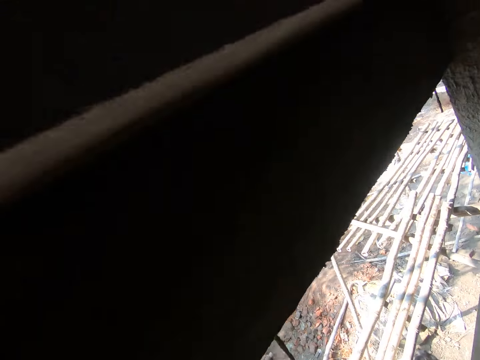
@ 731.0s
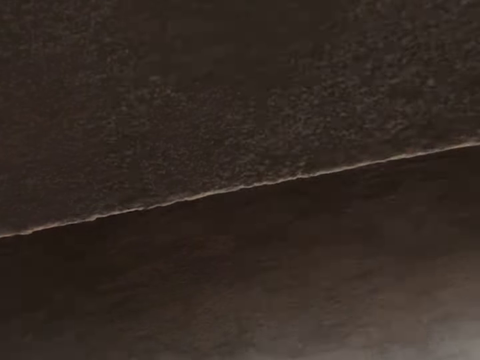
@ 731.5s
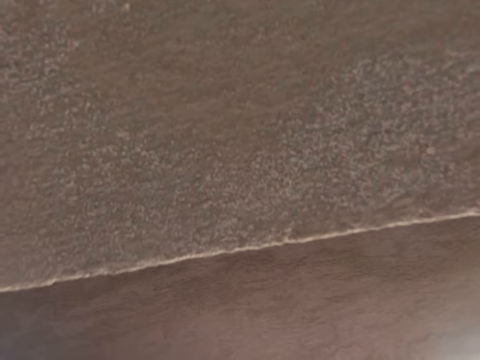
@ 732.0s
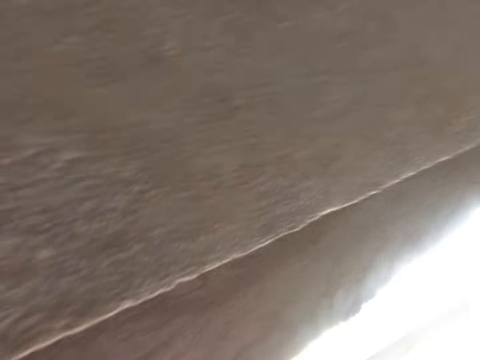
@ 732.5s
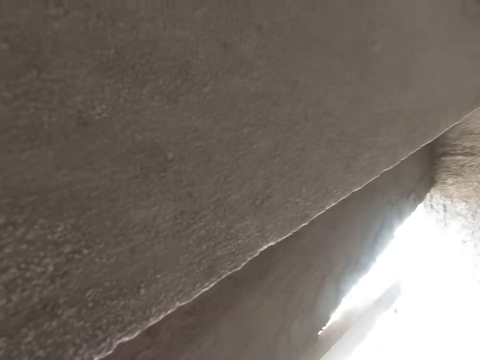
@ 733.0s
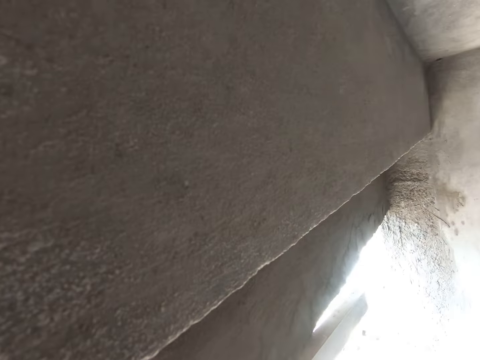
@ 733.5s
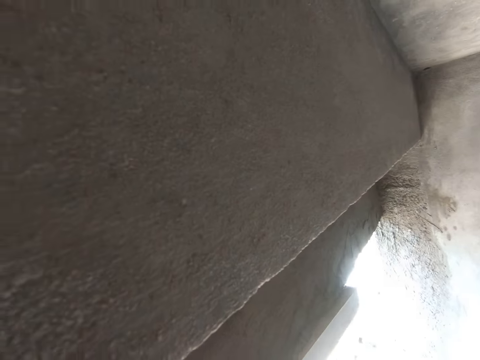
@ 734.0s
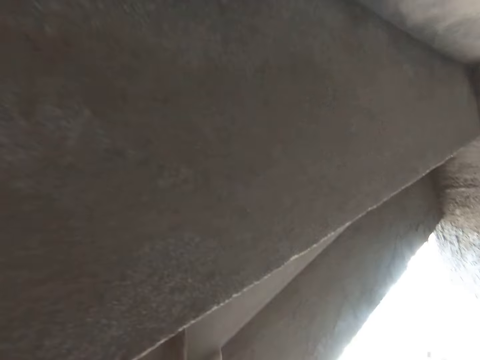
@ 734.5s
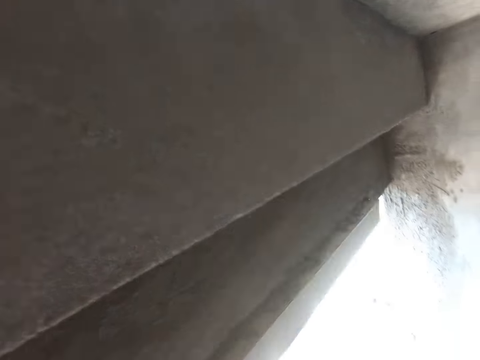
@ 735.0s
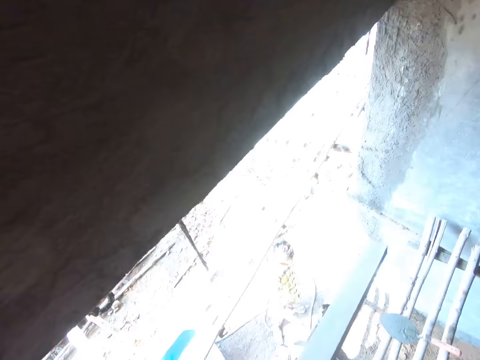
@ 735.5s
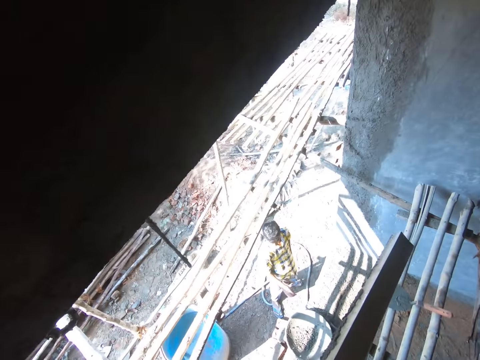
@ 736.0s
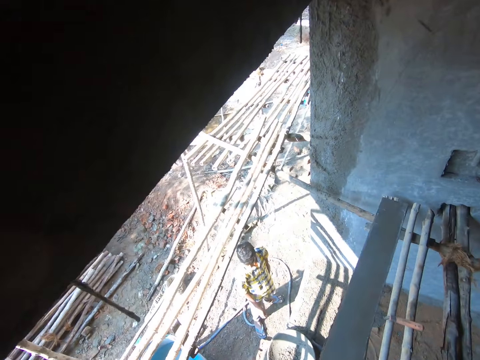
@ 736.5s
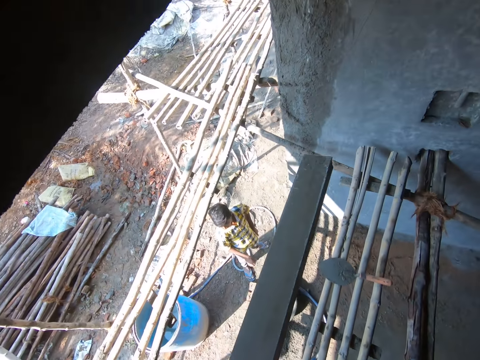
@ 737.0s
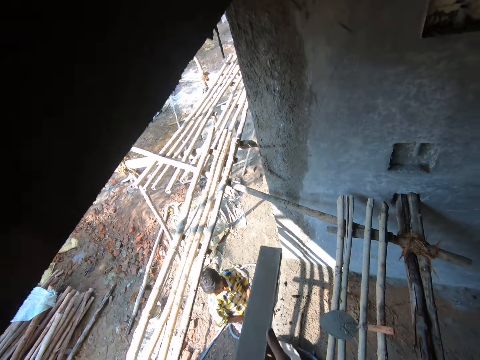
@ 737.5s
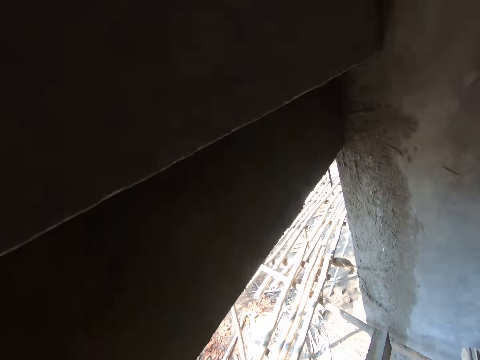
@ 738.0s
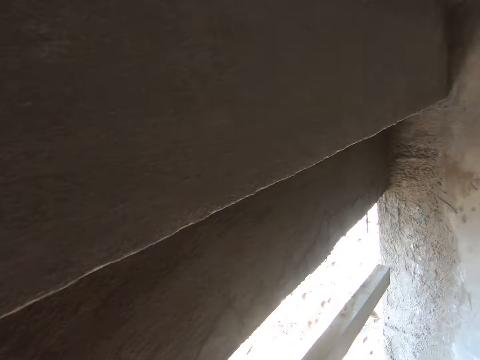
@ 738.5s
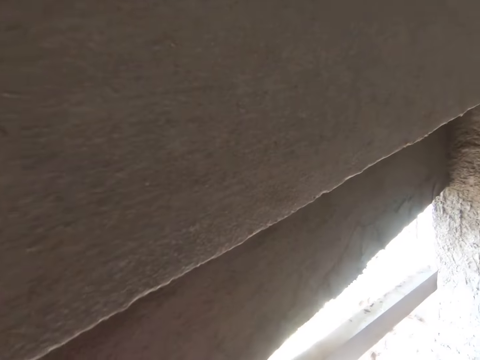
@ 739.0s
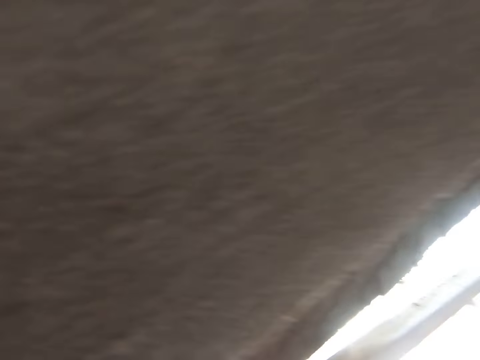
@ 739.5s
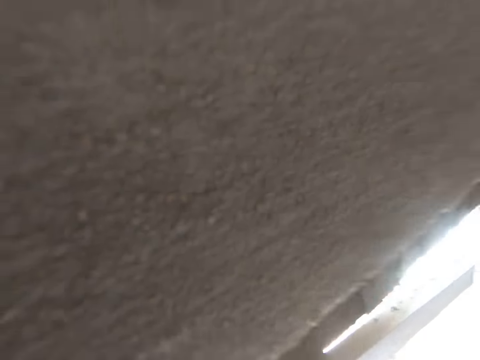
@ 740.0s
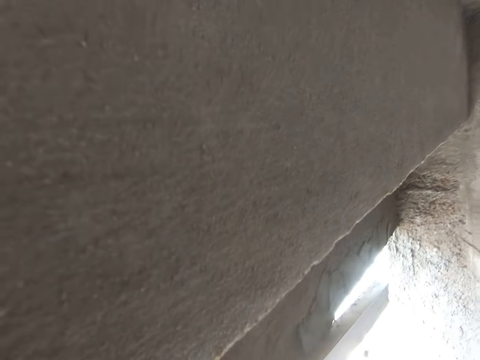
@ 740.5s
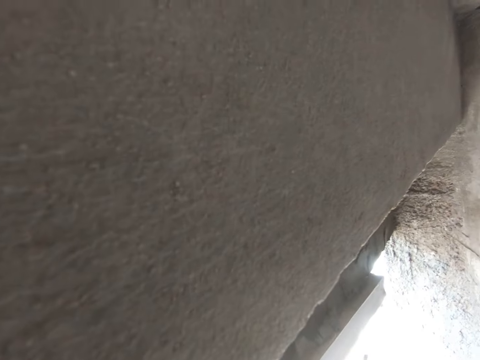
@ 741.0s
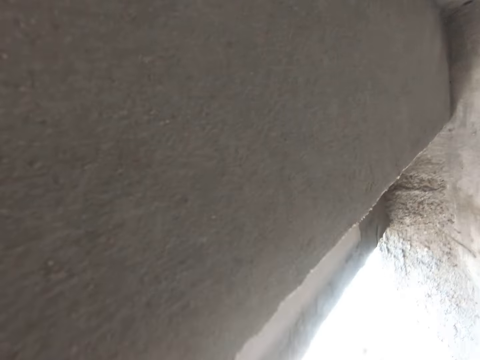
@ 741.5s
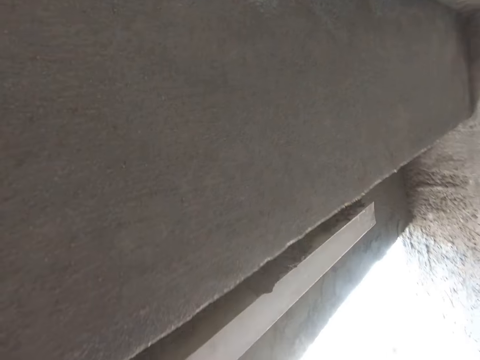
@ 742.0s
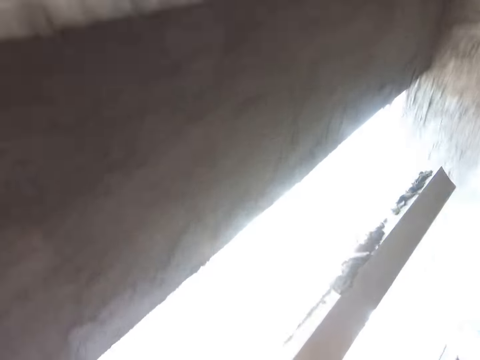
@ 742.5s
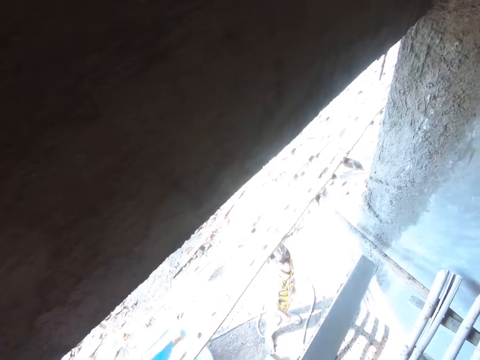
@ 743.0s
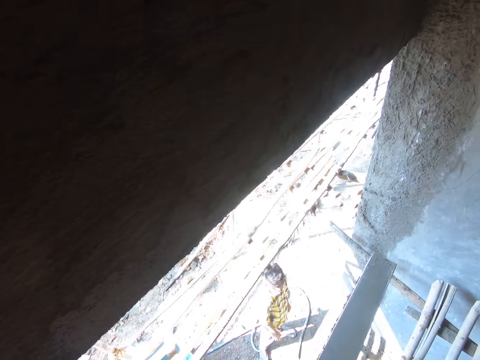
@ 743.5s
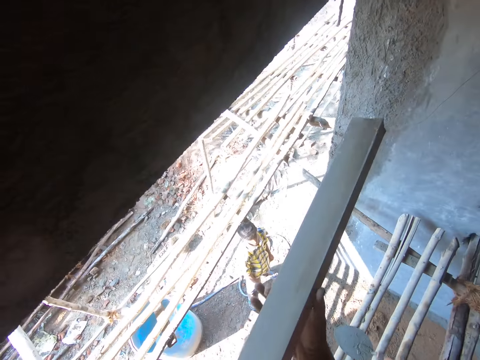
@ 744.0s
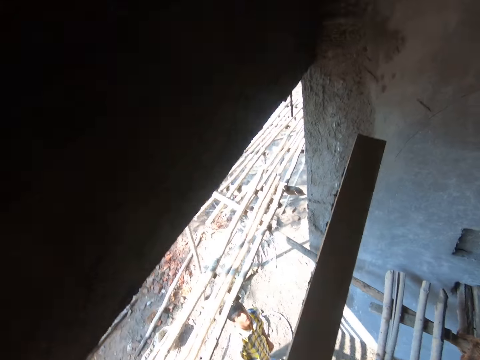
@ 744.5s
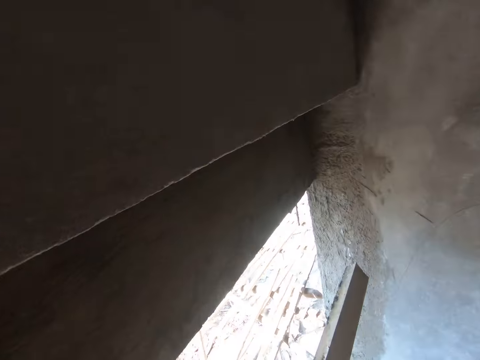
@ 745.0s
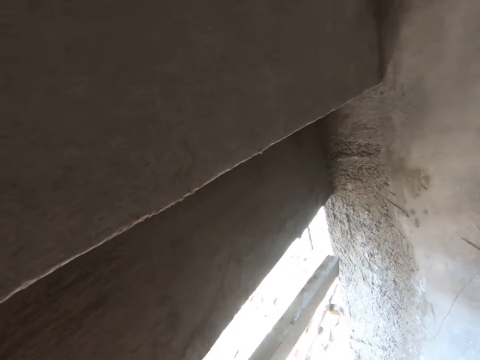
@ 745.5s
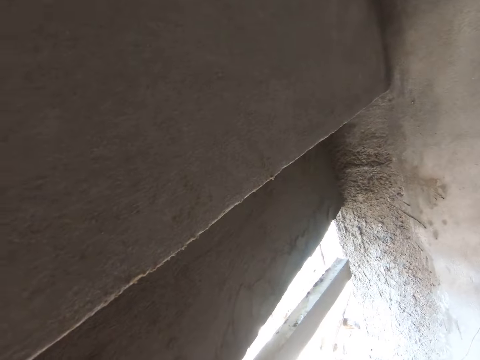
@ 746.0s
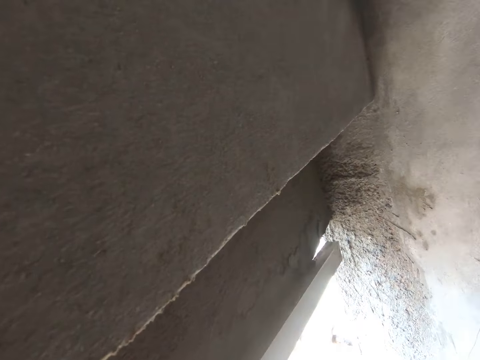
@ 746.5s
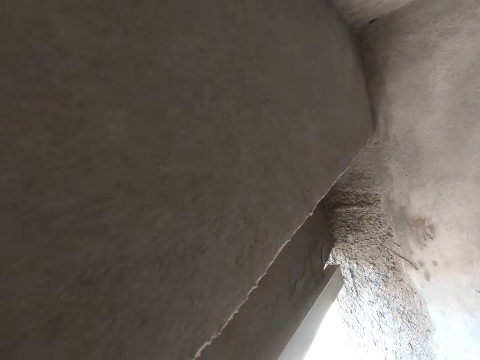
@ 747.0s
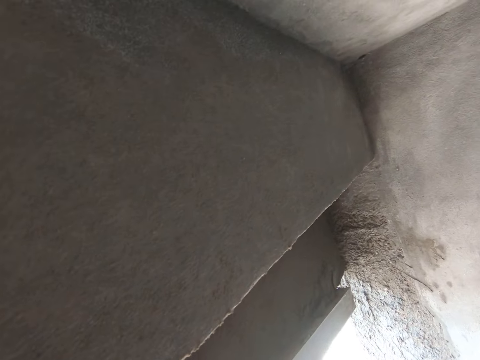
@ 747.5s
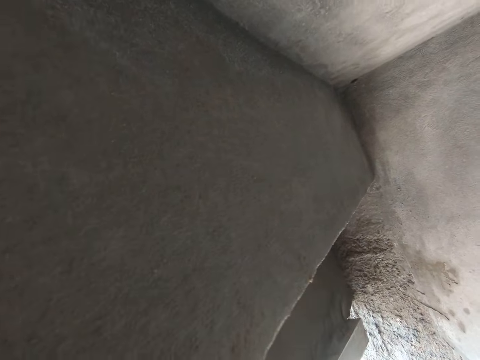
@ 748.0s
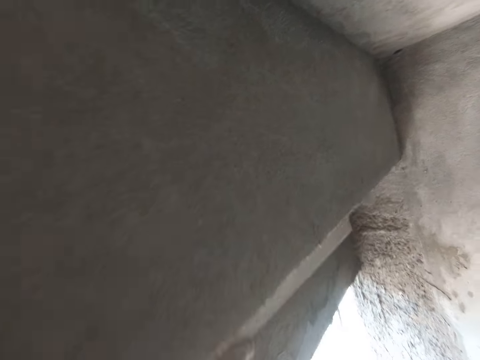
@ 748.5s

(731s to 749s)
The camera wearer levels the wall with the rod. They plaster the wall with metal. They remove the concrete on the rod. They level the wall with the rod. They plaster the wall with metal. They remove the concrete on the rod. They level the wall with the rod. They plaster the wall with metal.

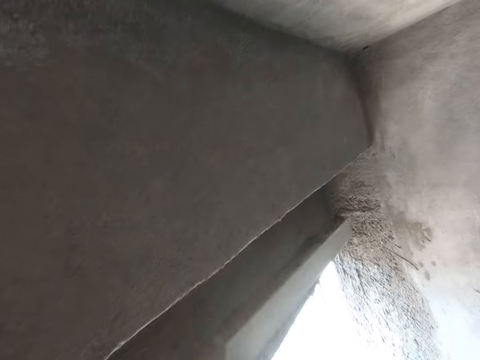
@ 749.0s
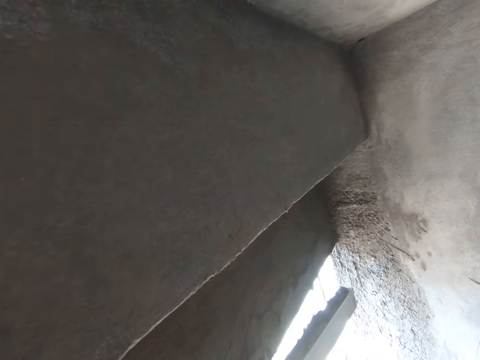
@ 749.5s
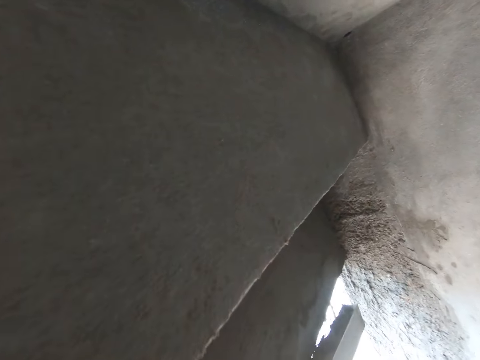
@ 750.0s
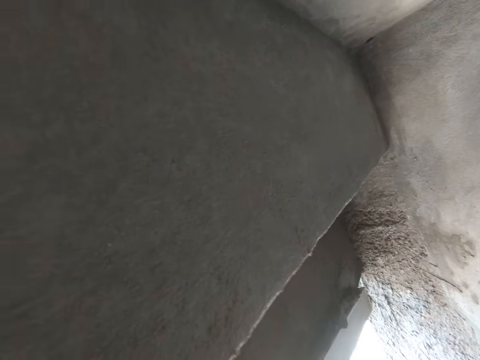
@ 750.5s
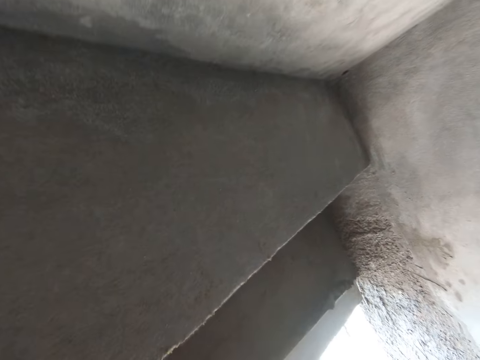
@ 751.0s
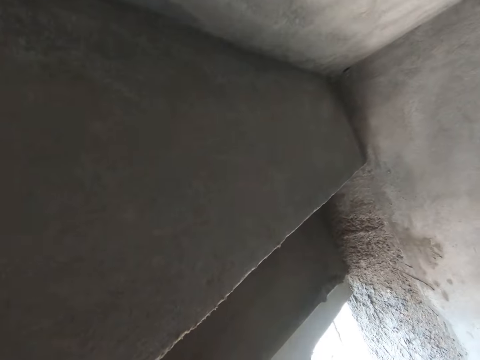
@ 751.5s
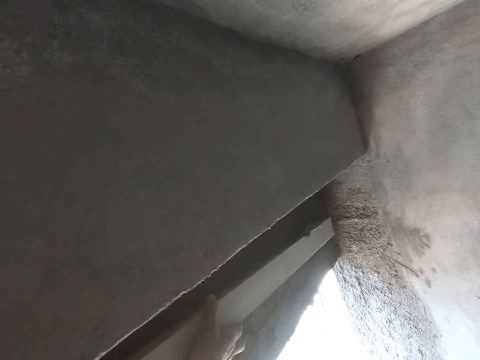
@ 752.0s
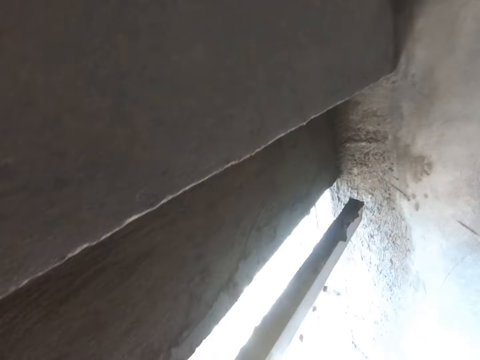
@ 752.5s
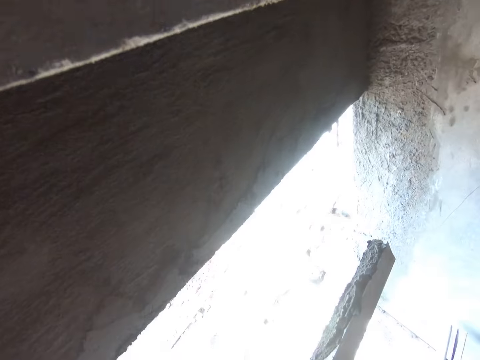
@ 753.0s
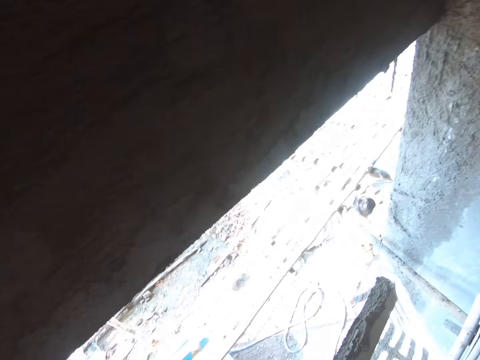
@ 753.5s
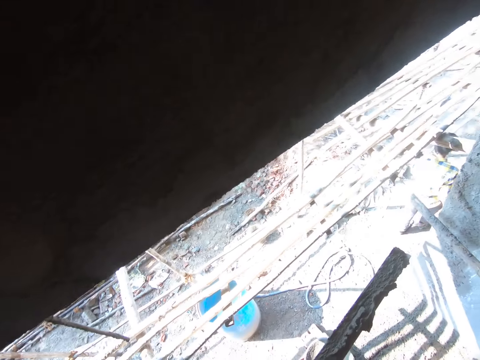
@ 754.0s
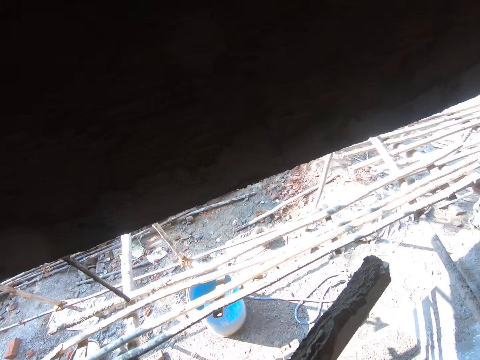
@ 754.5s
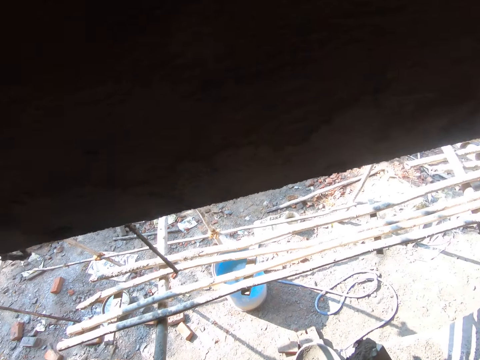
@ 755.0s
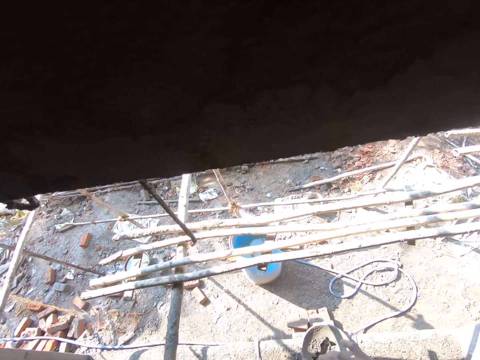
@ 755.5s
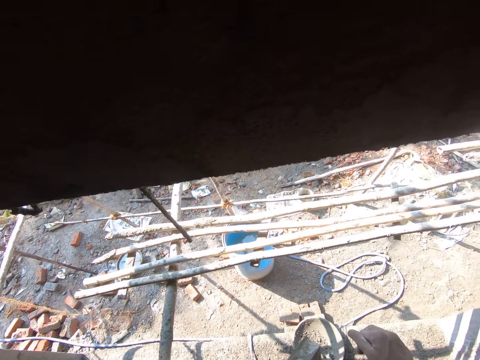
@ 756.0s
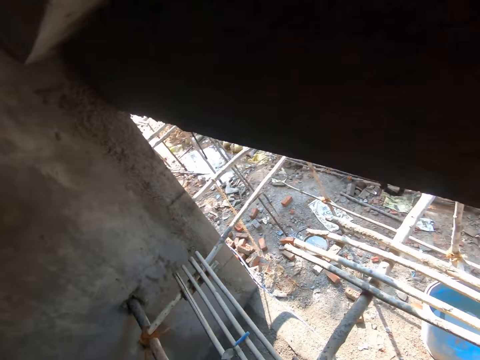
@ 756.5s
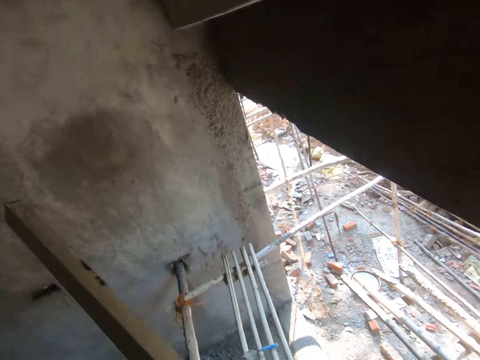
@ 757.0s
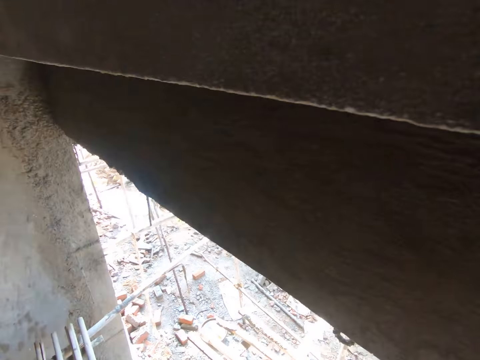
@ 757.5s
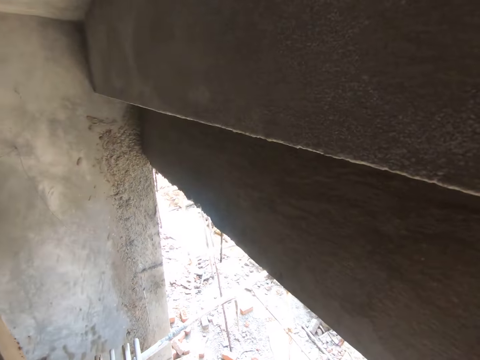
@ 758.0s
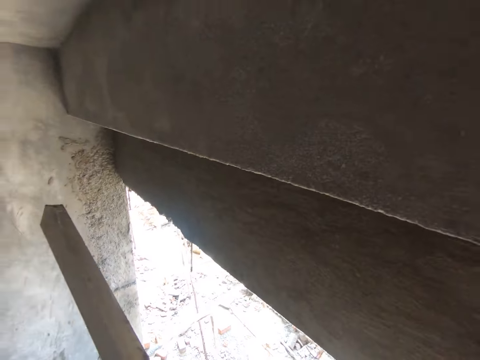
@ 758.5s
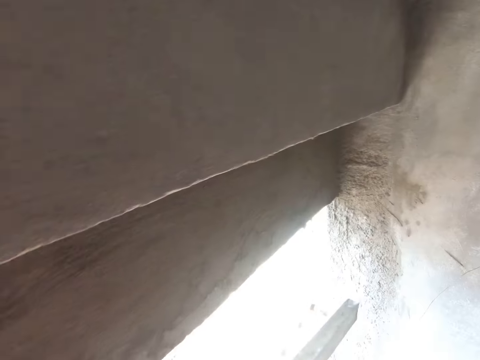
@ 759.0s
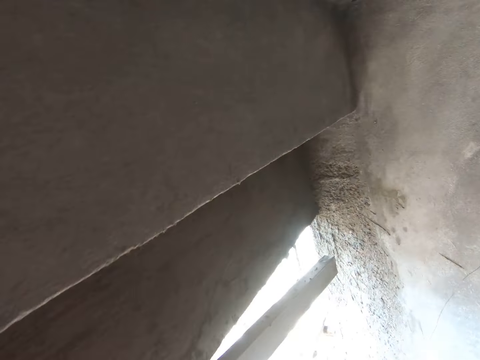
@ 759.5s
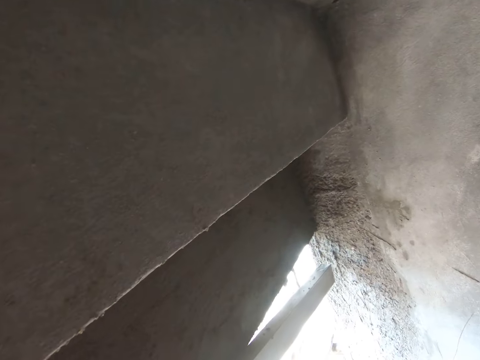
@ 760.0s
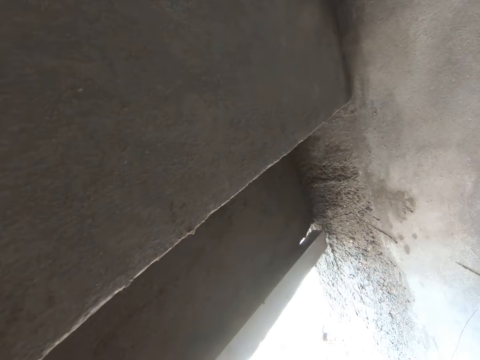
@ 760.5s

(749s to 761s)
The camera wearer removes the concrete on the rod. They level the wall with the rod. They plaster the wall with metal.
